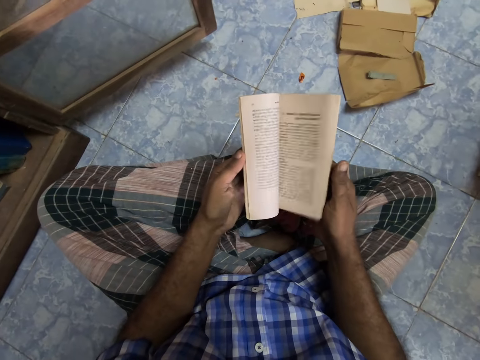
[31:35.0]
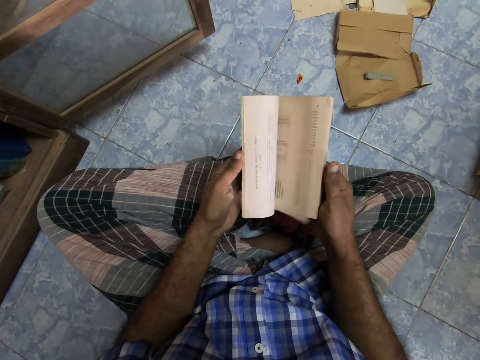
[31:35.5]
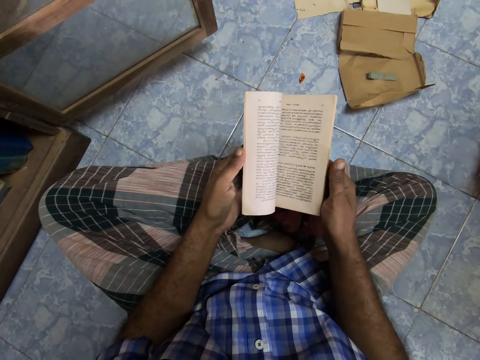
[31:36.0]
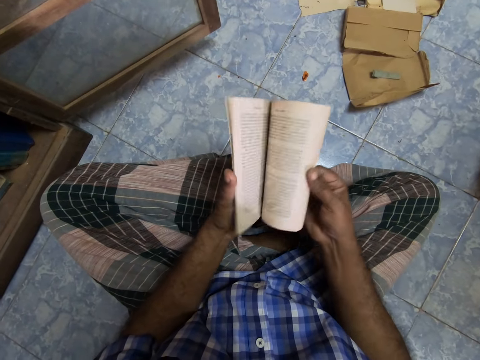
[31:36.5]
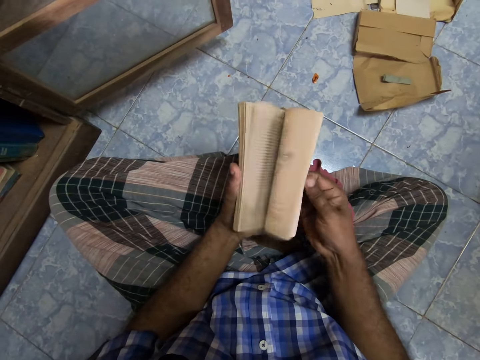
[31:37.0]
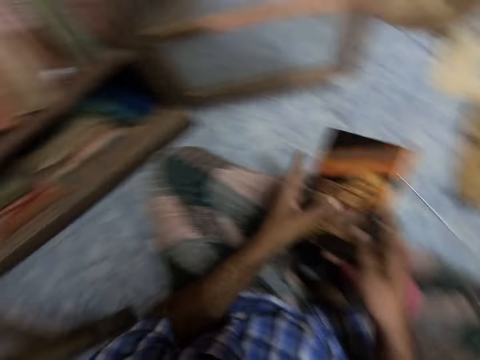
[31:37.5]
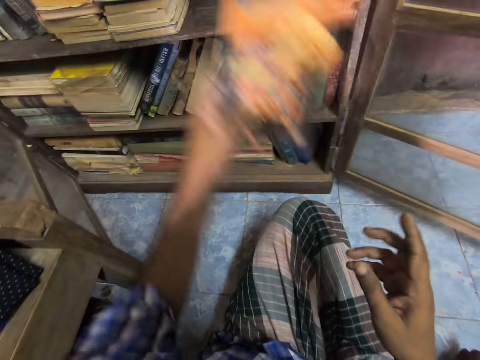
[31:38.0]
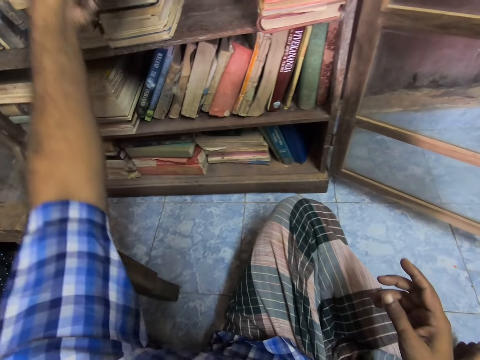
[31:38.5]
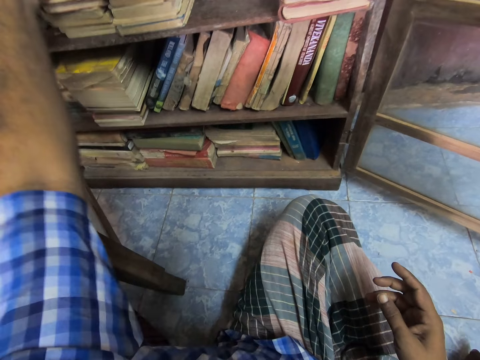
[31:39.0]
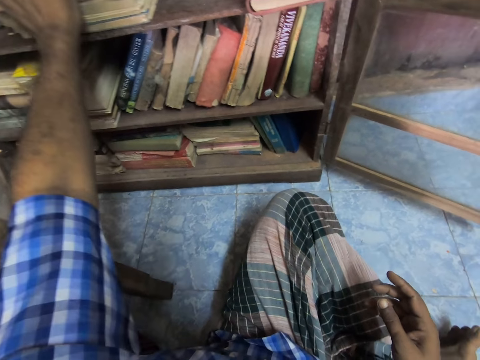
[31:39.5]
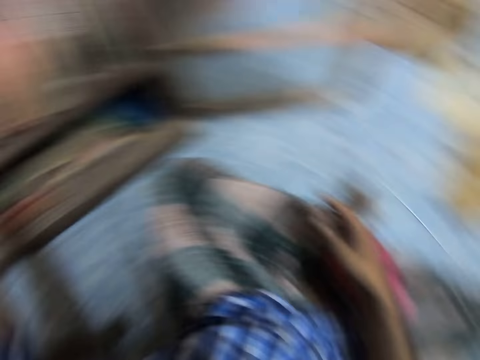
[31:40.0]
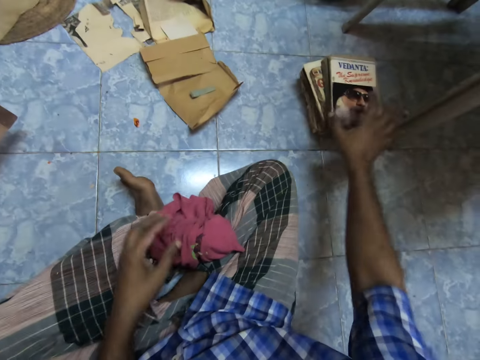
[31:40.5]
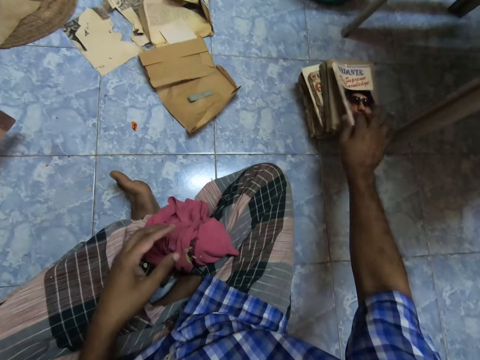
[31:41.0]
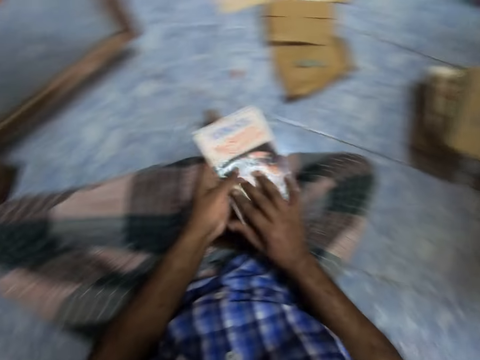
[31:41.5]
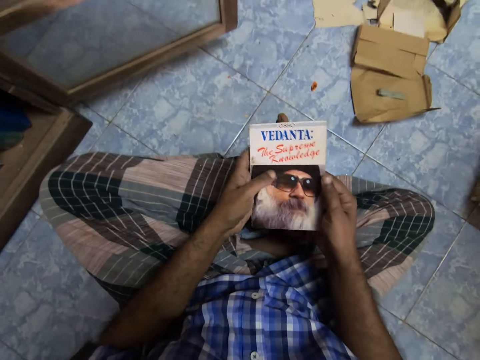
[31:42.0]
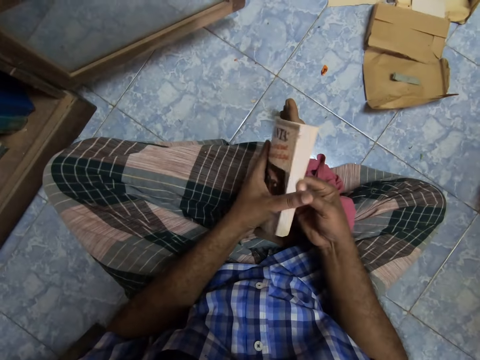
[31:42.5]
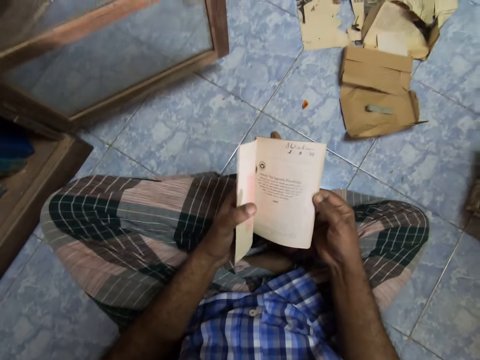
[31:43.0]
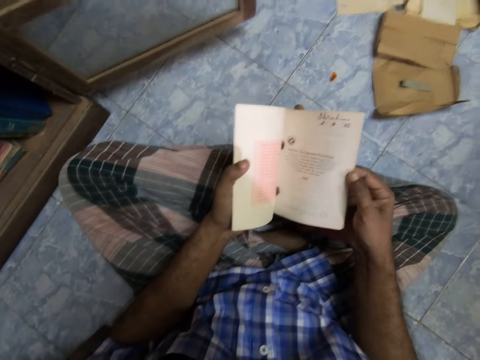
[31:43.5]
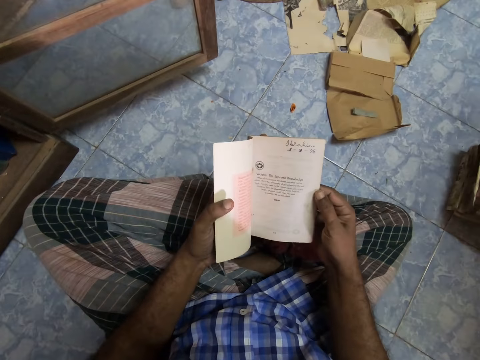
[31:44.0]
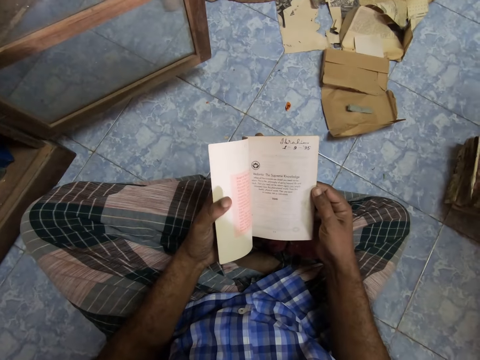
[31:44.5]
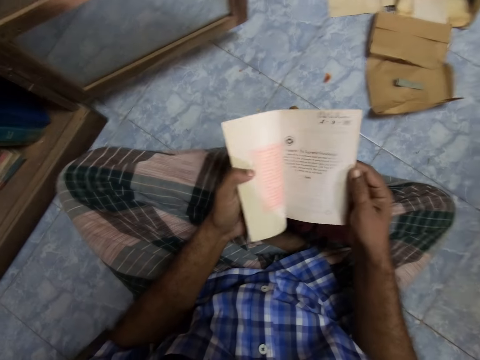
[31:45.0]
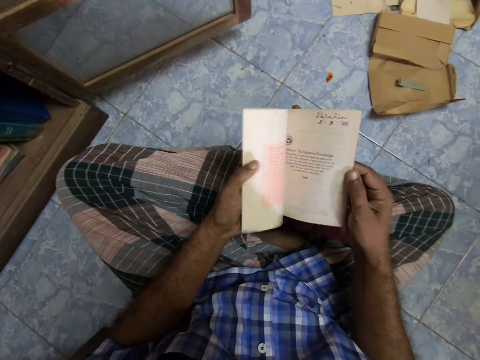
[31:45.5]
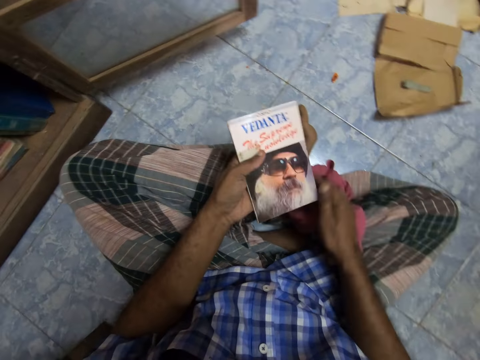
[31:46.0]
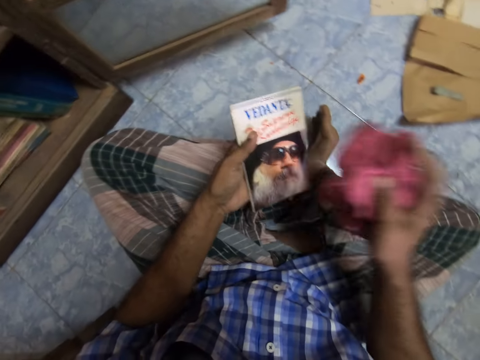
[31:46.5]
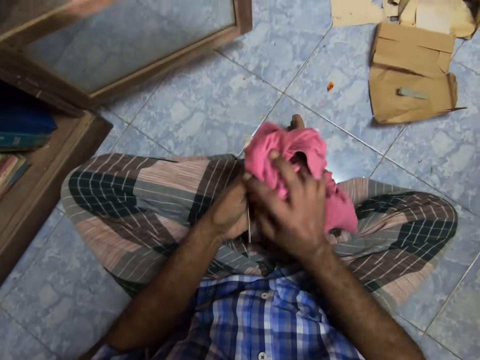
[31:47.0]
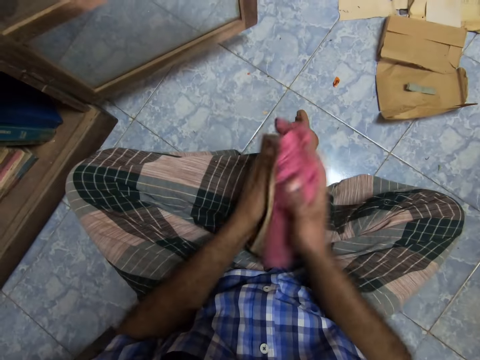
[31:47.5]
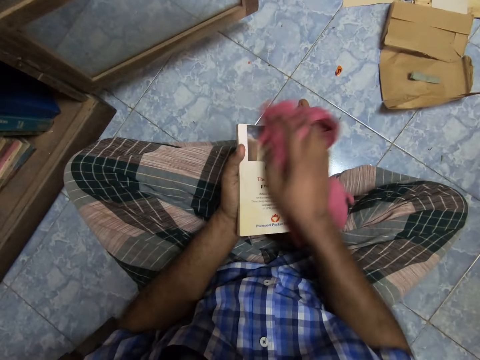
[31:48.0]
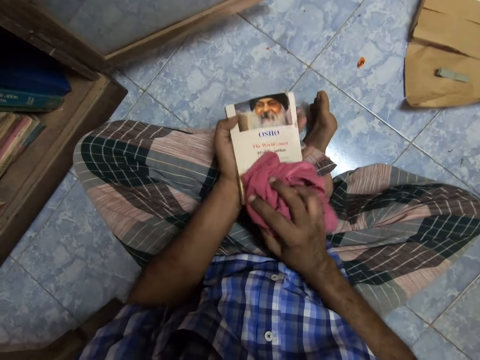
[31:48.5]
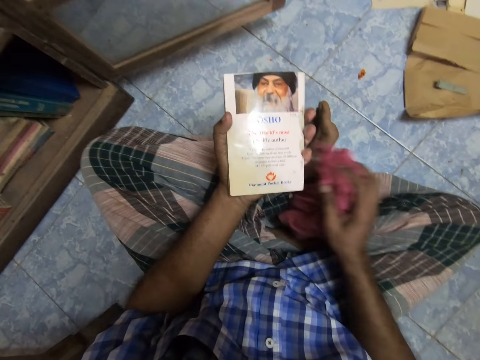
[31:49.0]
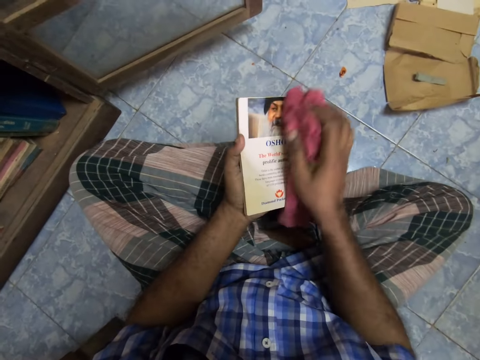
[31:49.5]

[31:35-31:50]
The camera wearer opens the book. They put the book on the shelf. They pick up the book and pass the book to the left hand. They open the page. They stare at the book. They close the book. They pick up a piece of cloth. They wipe the book's cover with the piece of cloth.

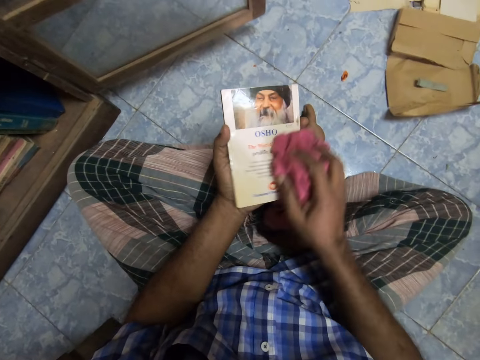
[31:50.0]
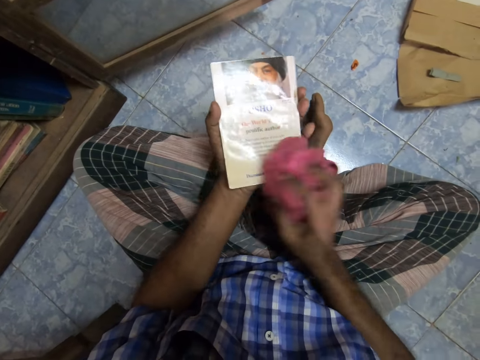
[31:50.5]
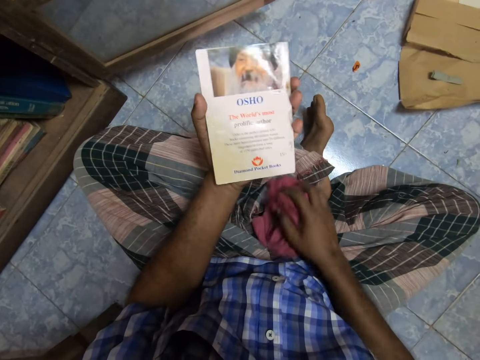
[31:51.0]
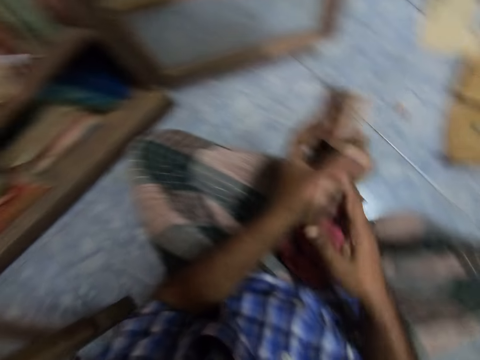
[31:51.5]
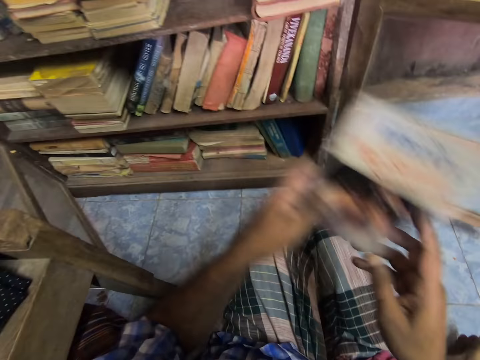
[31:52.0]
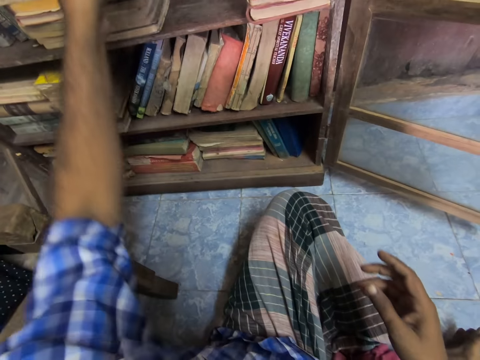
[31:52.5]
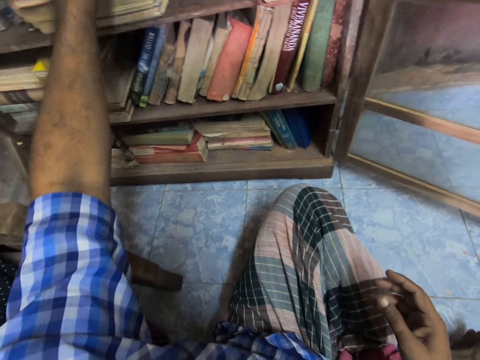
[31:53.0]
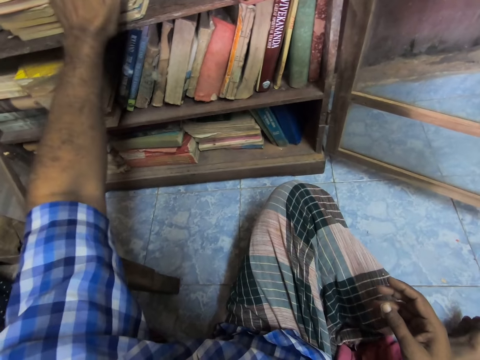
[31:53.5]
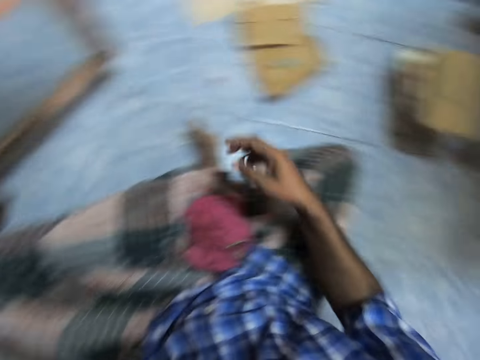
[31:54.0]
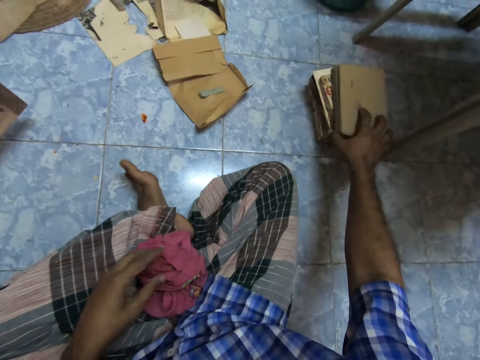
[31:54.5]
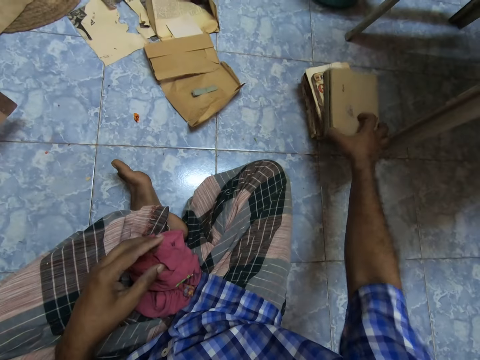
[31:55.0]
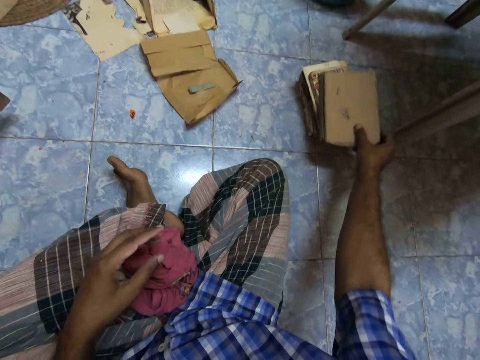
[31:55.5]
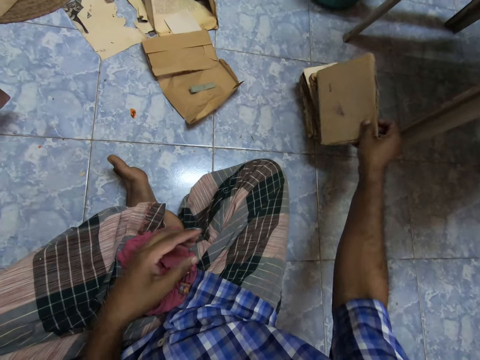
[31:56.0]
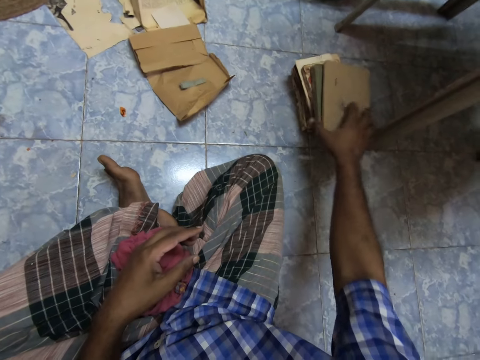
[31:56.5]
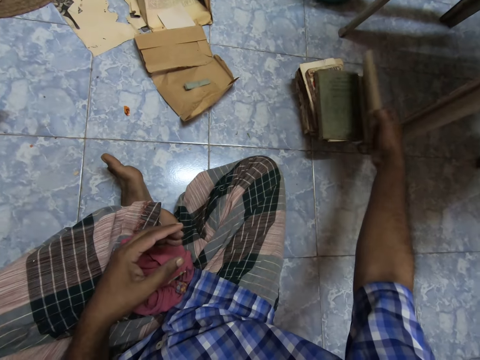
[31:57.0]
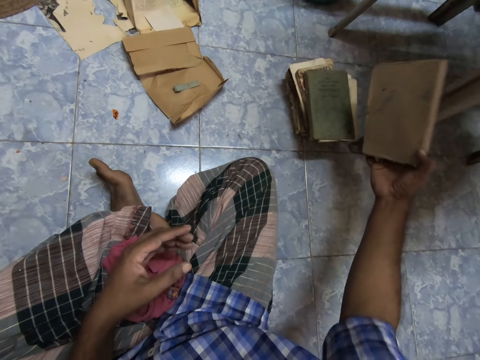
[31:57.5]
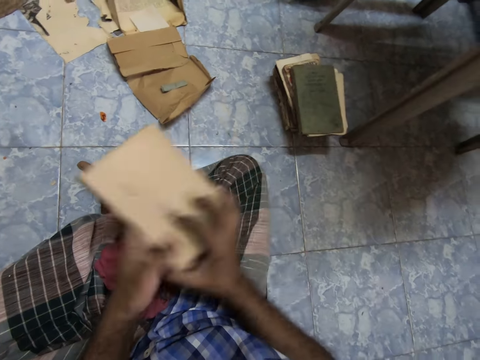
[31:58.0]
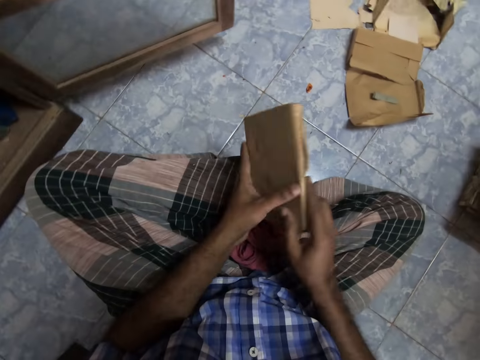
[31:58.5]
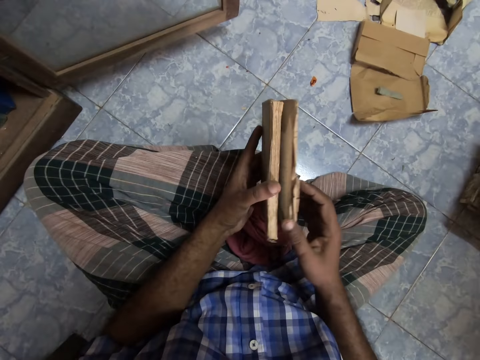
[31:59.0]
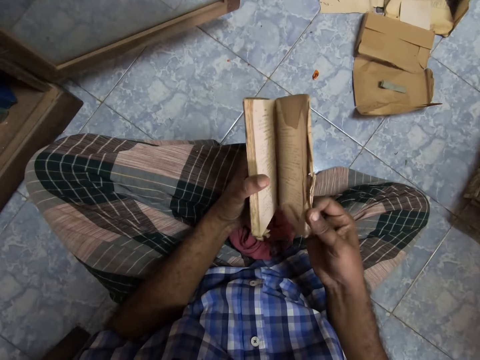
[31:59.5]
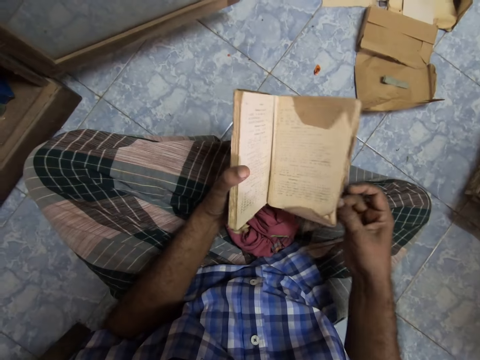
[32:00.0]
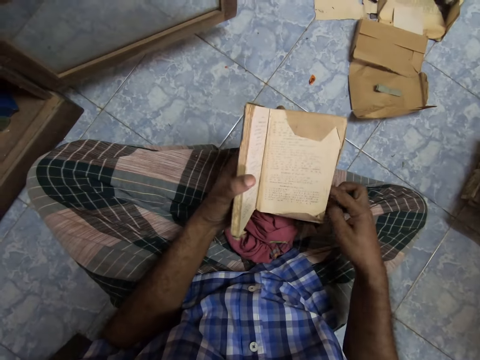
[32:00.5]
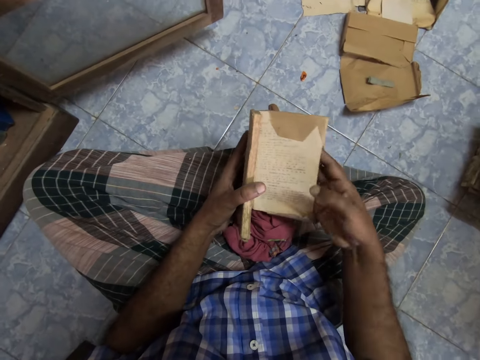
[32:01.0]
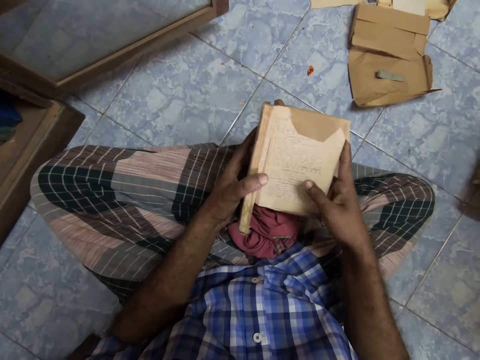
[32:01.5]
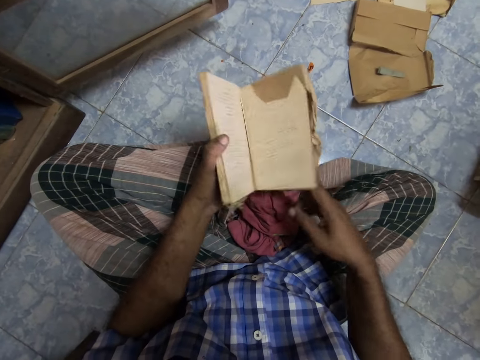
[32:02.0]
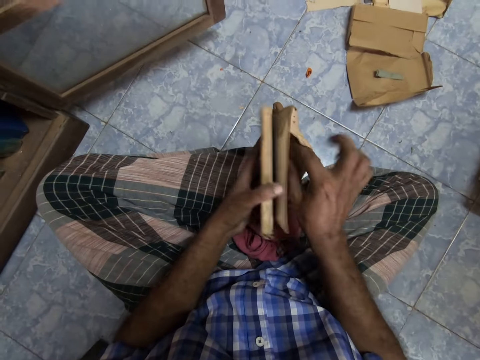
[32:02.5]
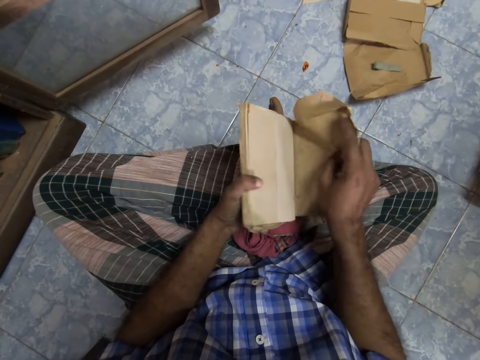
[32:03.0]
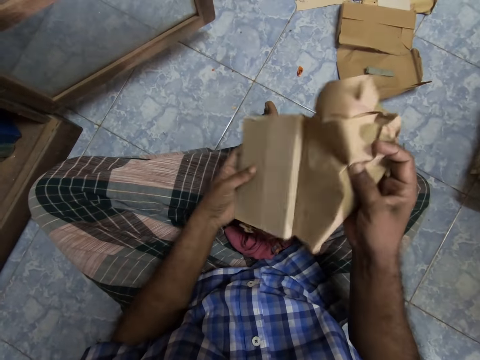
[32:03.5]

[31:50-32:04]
The camera wearer places the book on the bookshelf. They grab a book. They open the book pages. They remove the book cover.
